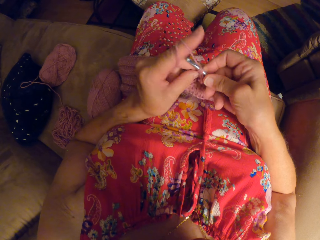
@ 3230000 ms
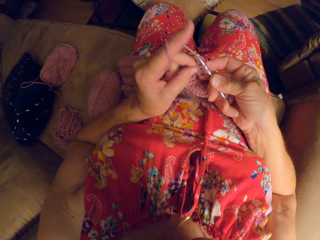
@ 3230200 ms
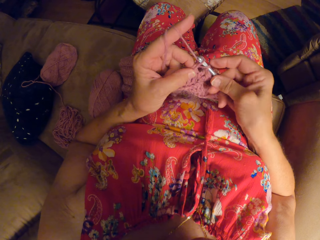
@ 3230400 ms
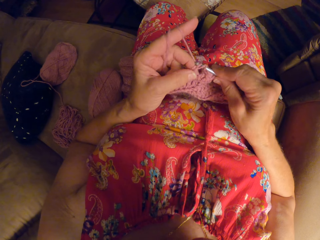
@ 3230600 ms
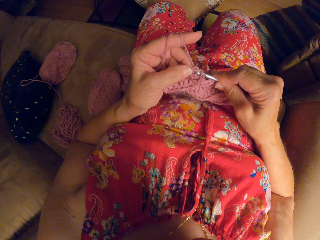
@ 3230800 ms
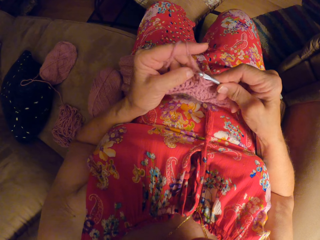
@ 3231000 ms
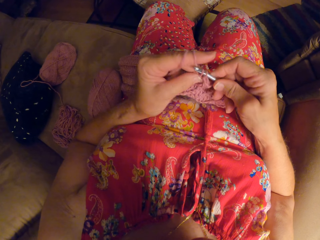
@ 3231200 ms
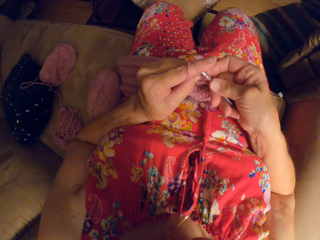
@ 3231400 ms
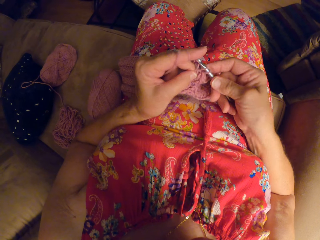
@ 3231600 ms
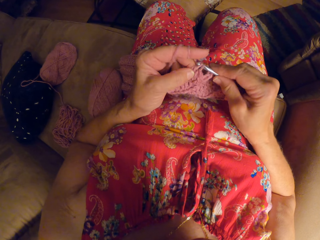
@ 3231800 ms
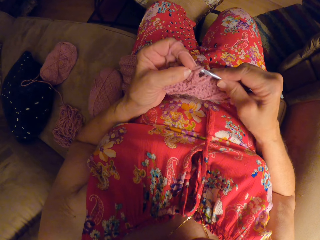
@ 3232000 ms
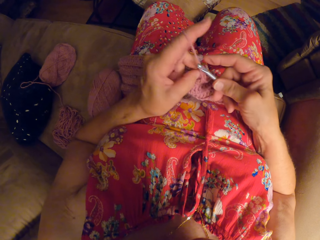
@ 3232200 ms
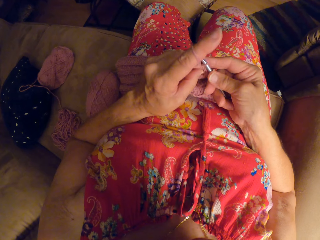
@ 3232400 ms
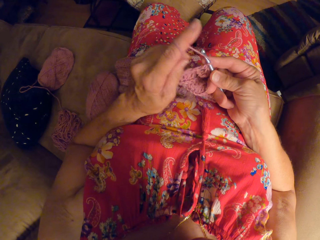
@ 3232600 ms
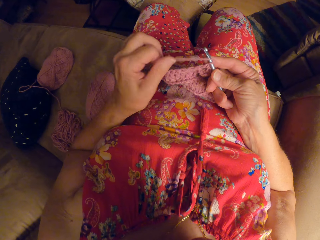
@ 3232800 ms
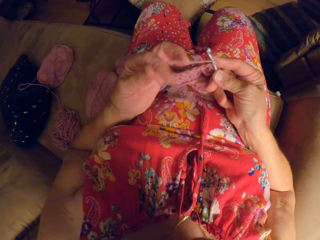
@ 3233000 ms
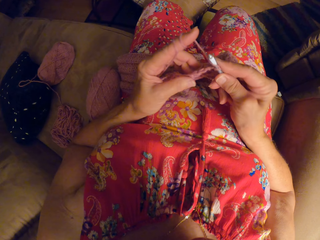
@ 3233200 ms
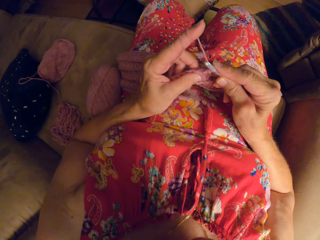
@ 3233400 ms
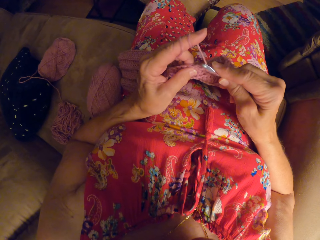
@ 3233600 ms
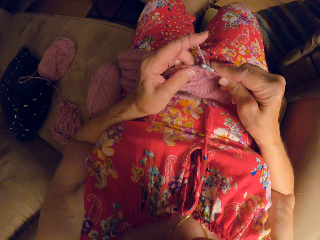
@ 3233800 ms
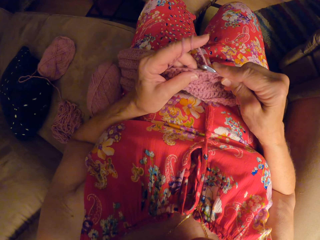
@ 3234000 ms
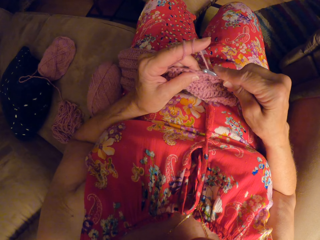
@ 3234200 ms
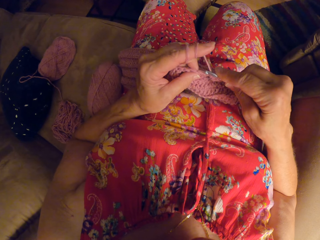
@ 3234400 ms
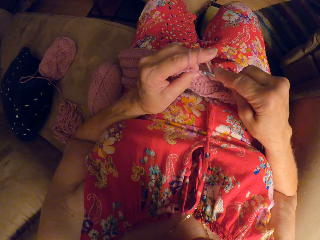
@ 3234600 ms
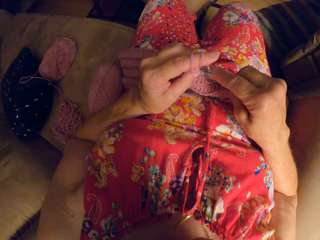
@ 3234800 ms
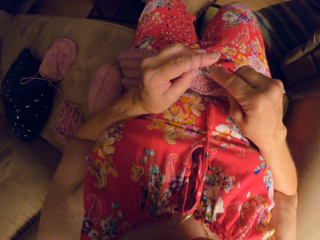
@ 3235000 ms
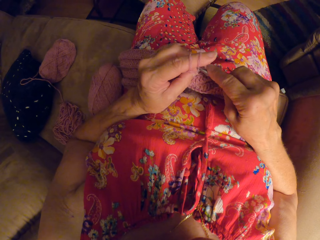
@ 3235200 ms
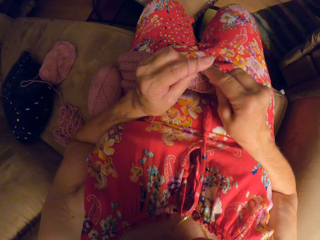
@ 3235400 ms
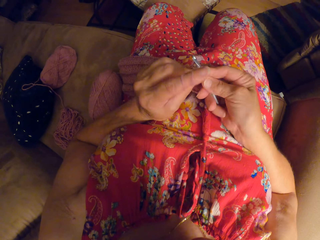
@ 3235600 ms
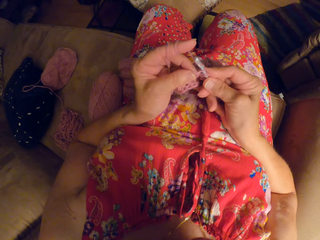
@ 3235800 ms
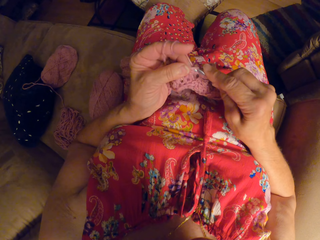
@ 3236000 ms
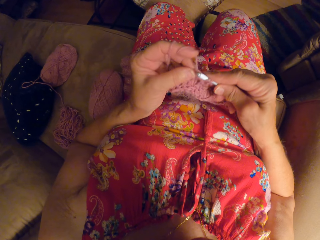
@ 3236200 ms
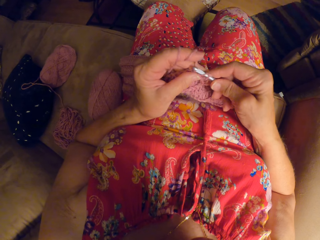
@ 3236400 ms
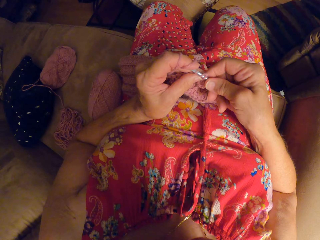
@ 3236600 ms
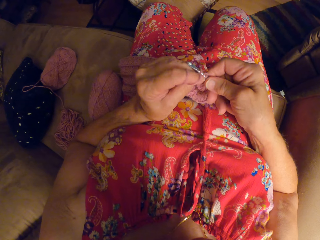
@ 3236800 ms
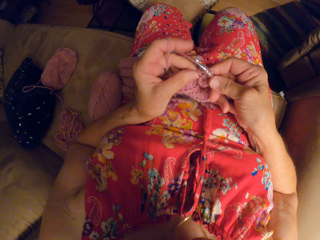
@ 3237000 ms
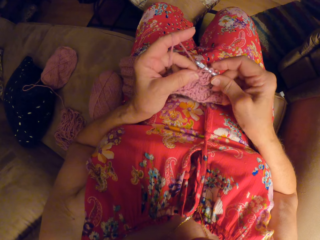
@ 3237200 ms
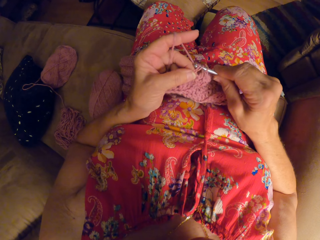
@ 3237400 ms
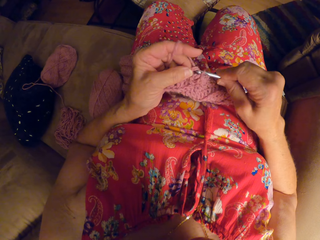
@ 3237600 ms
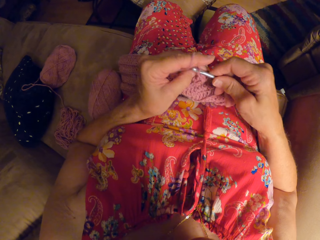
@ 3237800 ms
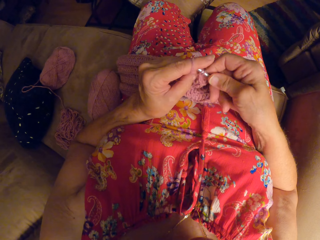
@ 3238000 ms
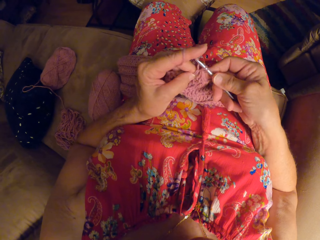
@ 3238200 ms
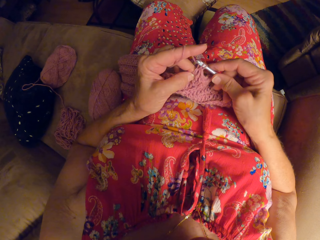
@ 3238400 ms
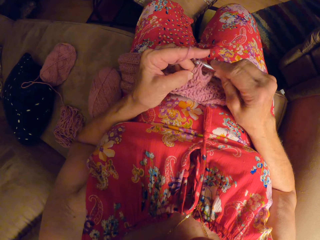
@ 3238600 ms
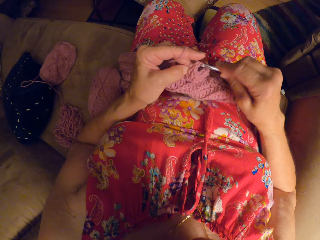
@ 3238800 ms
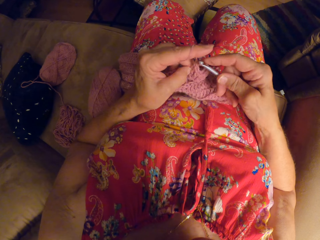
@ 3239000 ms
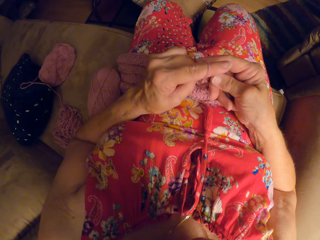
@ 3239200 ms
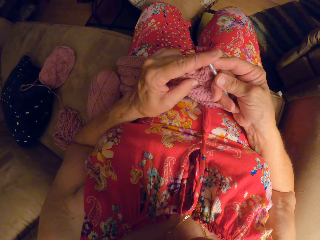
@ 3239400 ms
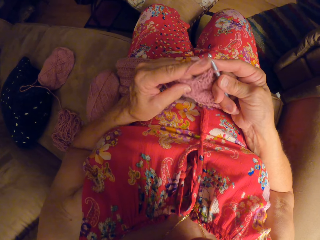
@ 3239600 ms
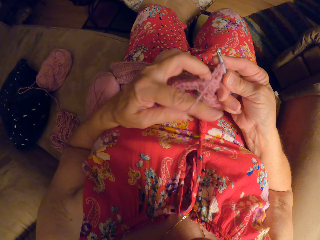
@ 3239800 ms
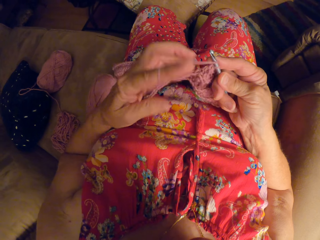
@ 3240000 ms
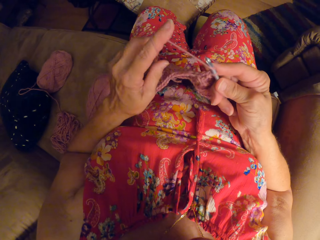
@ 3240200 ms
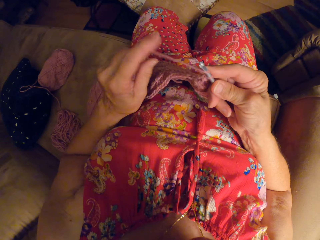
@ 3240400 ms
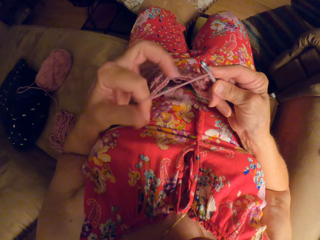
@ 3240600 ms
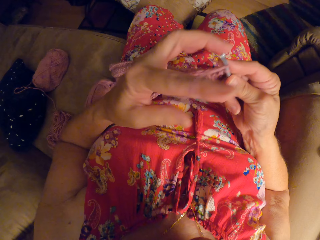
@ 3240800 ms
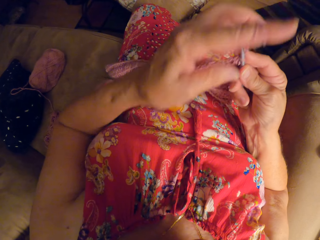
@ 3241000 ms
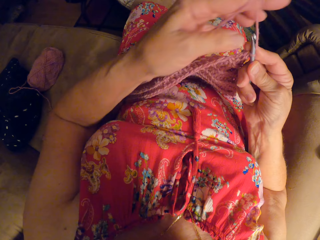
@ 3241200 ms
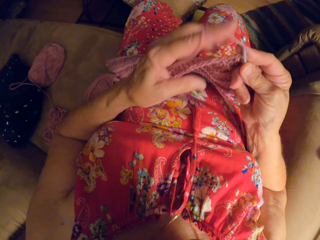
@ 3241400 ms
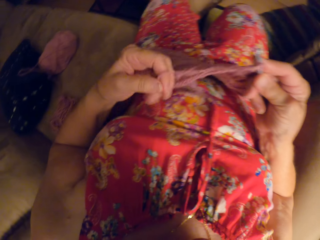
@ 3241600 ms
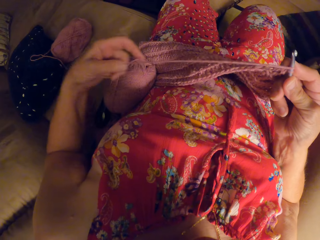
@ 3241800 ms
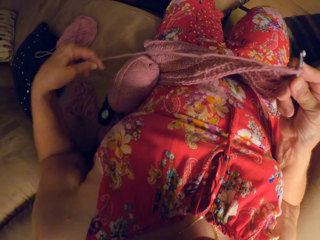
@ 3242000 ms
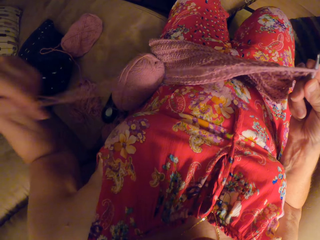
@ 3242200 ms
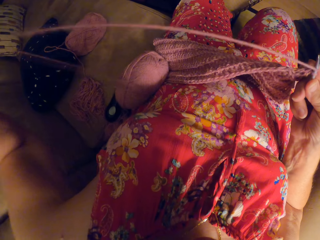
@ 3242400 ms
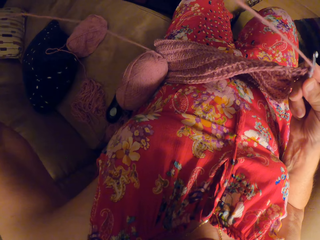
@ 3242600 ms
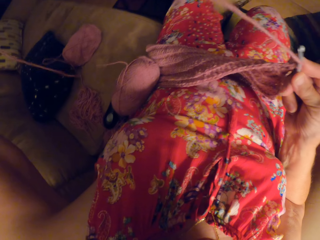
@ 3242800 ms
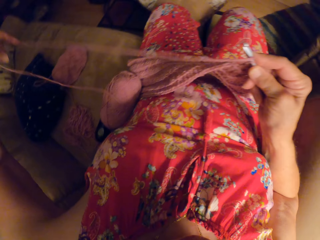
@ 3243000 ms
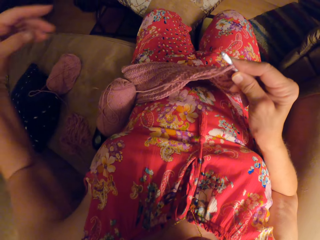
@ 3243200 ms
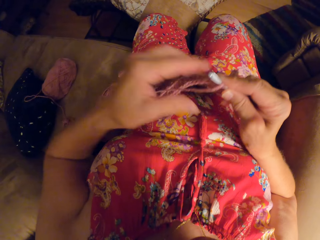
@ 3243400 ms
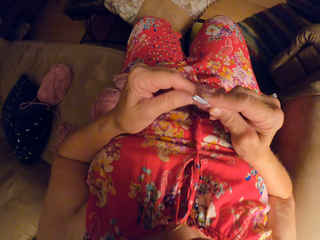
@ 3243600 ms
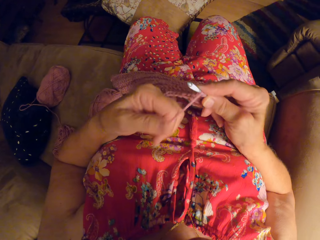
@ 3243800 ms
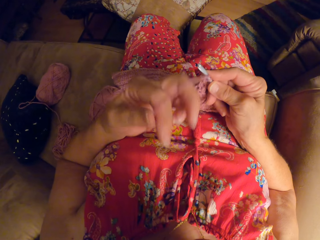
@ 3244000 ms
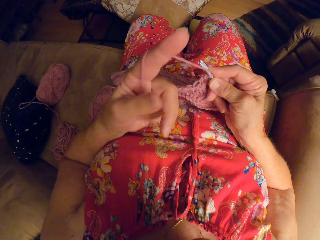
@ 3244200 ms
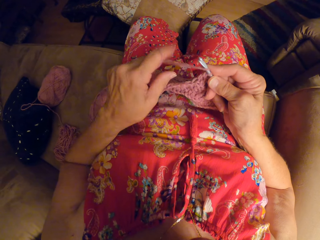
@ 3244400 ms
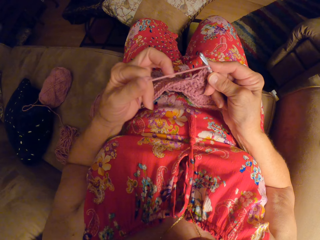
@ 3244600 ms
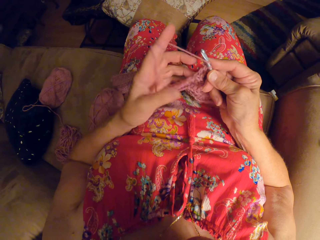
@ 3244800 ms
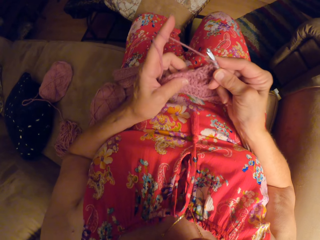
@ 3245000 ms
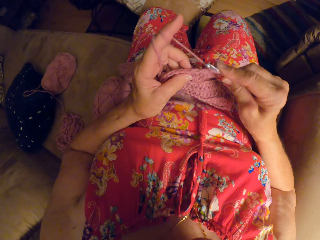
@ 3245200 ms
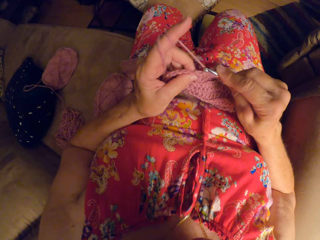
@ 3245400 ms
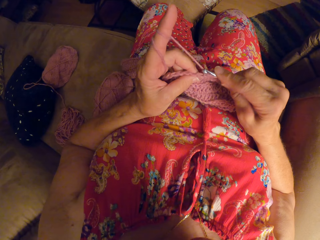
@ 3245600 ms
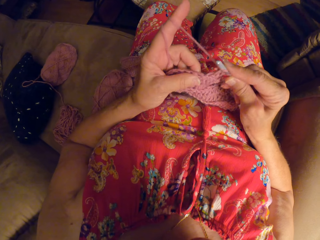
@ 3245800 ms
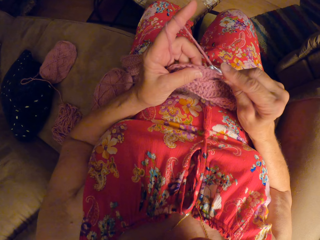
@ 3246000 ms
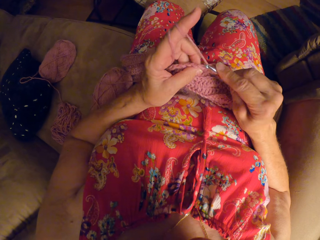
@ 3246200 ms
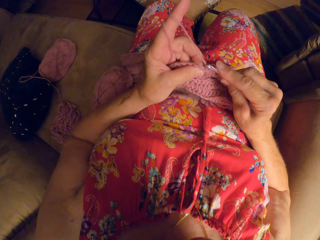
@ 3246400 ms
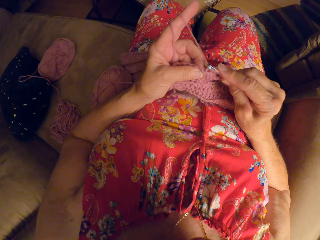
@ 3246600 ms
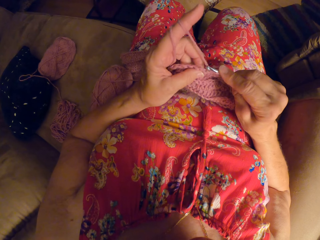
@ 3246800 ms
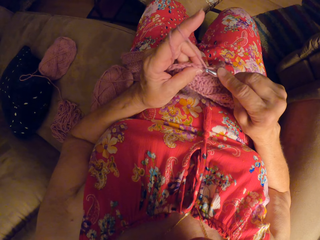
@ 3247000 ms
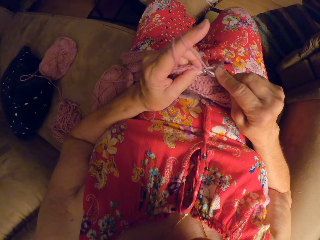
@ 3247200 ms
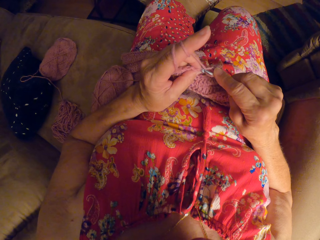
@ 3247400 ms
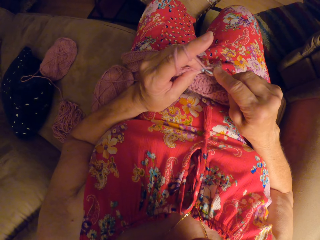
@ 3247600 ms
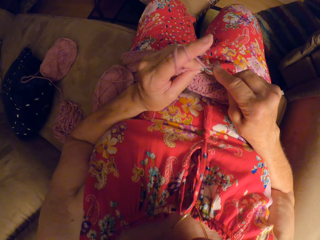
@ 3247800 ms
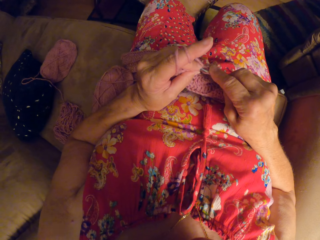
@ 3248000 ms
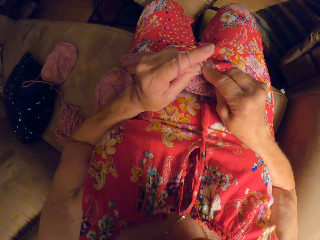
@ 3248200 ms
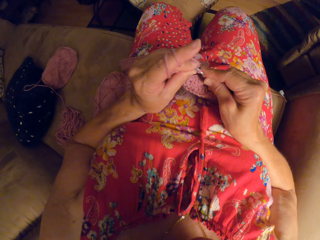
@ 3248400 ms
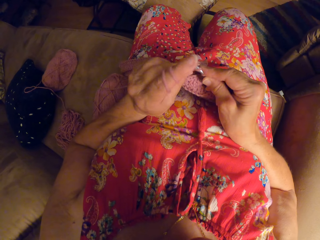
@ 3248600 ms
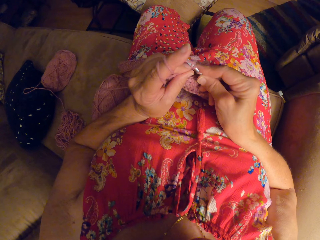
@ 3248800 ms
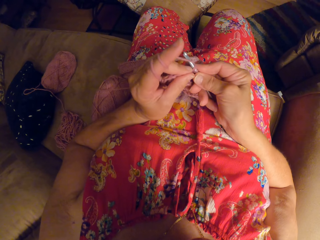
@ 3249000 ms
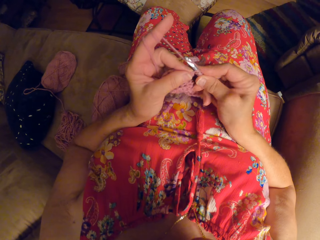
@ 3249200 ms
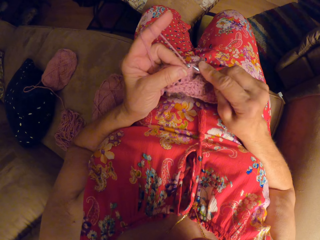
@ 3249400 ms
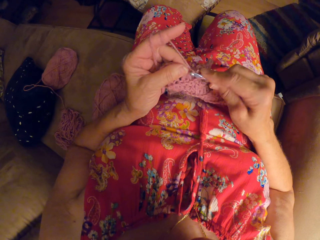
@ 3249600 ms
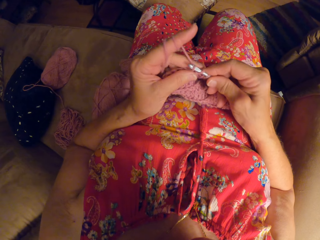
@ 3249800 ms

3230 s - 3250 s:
The camera wearer twists thread on her finger. She weaves the fabric. She twists the thread on her finger. She adjusts the yarn strand on her left hand. She untwists the thread and stretches the thread. She continues to crochet the yarn. She weaves the fabric.
